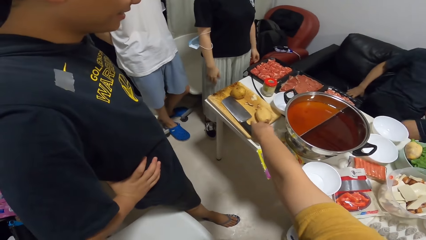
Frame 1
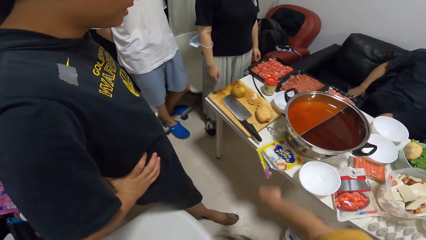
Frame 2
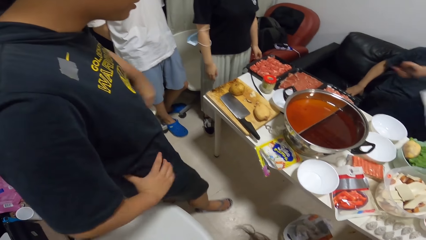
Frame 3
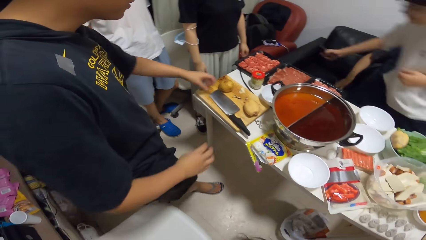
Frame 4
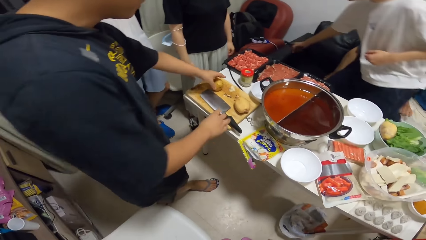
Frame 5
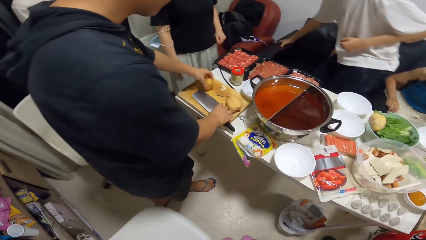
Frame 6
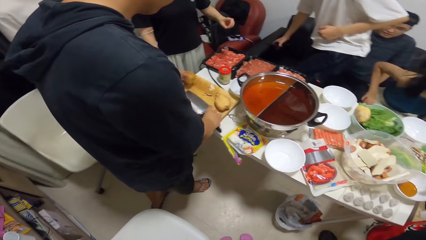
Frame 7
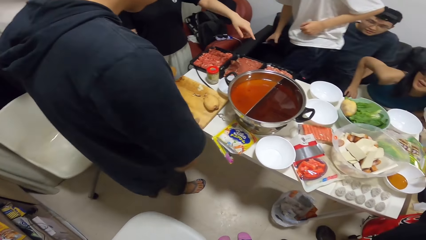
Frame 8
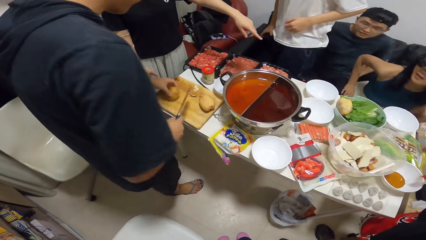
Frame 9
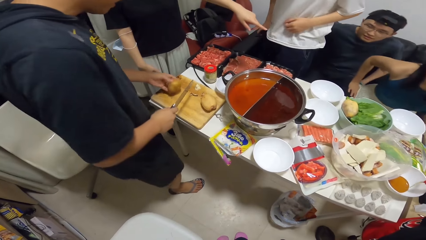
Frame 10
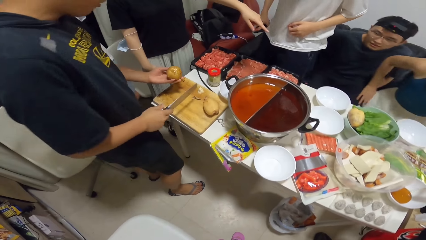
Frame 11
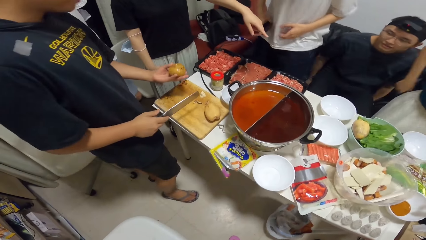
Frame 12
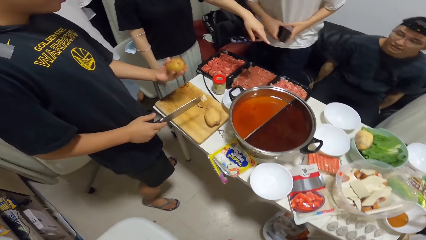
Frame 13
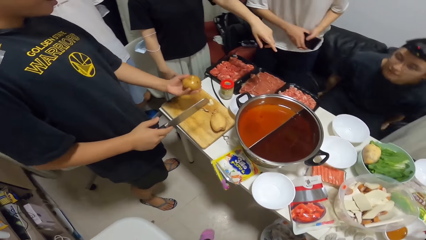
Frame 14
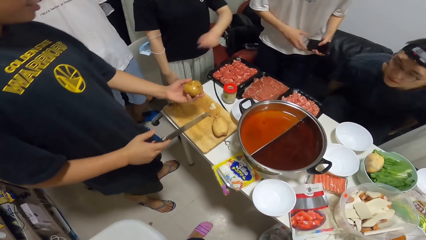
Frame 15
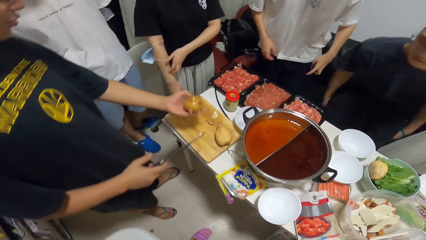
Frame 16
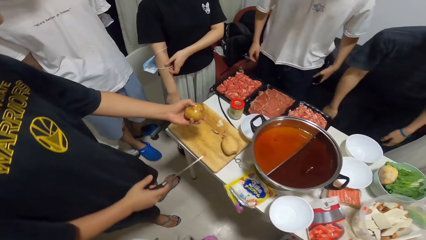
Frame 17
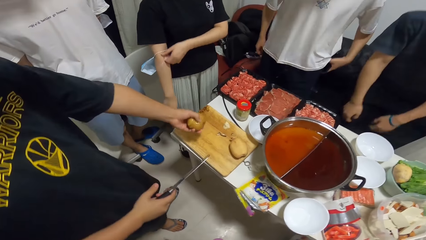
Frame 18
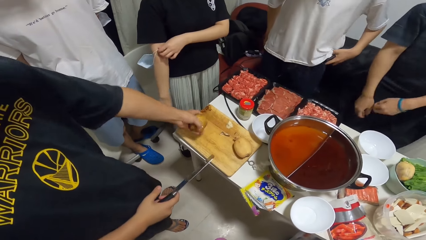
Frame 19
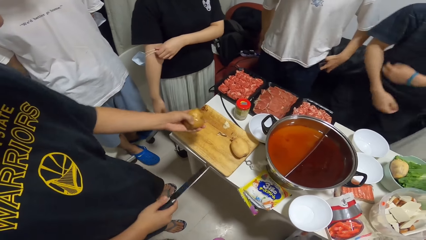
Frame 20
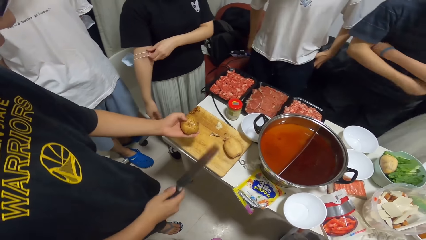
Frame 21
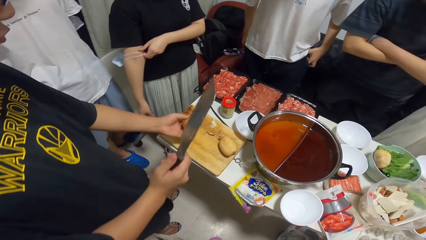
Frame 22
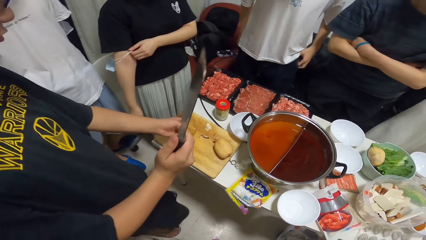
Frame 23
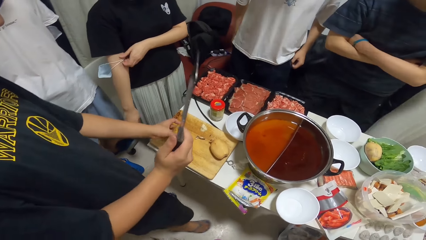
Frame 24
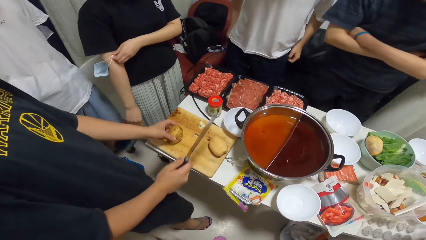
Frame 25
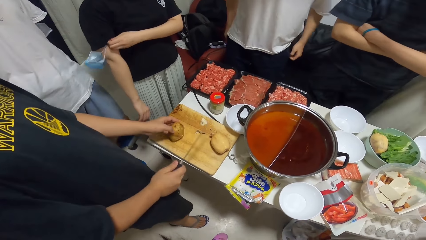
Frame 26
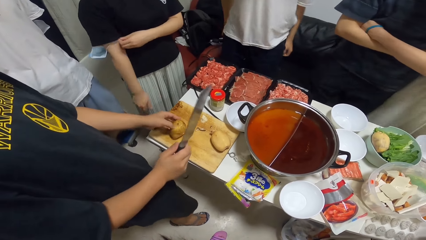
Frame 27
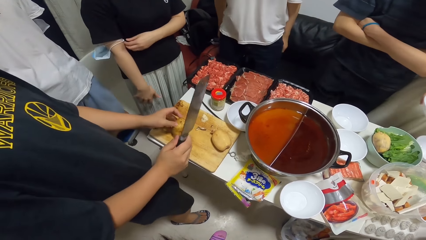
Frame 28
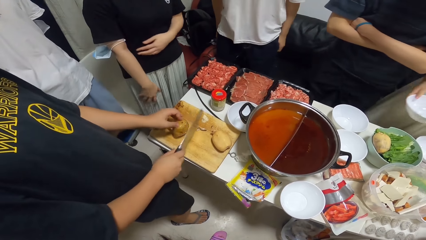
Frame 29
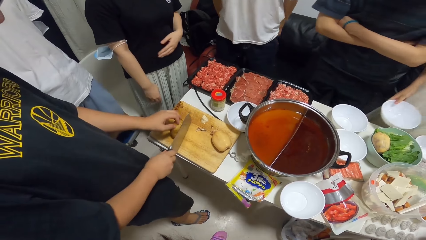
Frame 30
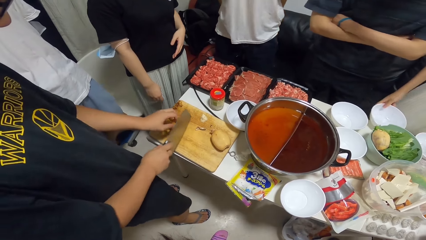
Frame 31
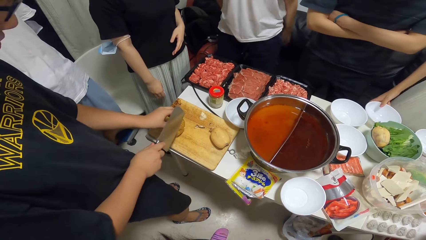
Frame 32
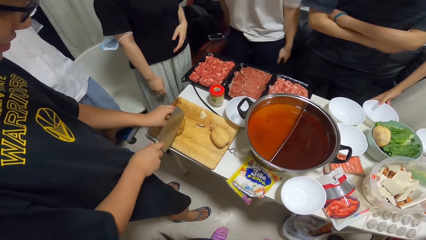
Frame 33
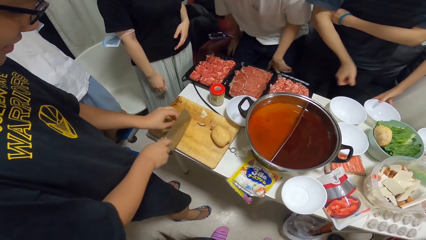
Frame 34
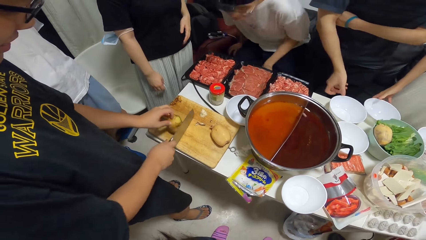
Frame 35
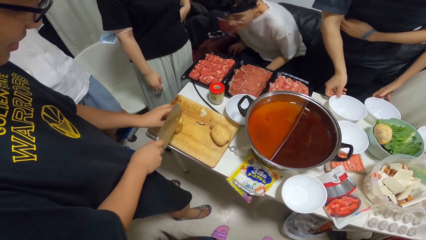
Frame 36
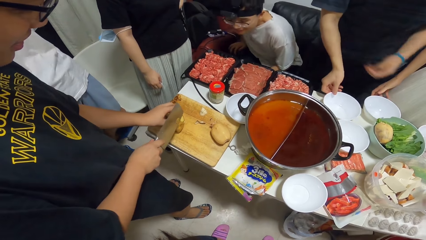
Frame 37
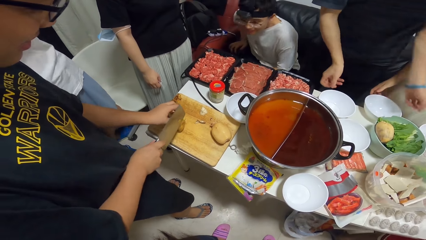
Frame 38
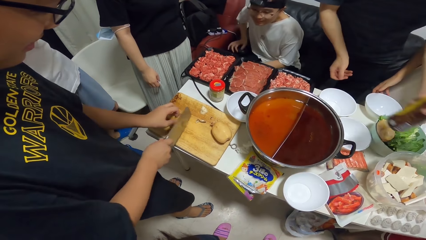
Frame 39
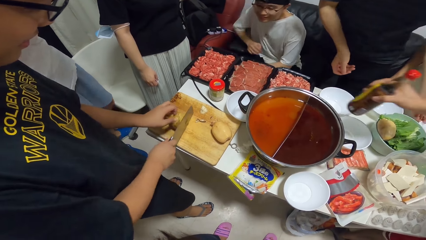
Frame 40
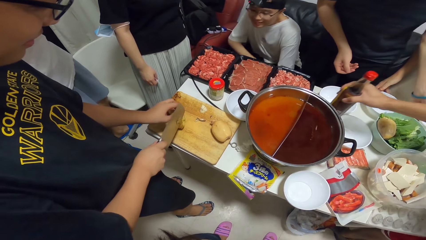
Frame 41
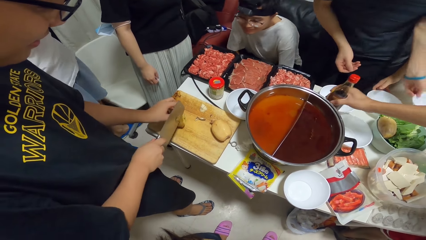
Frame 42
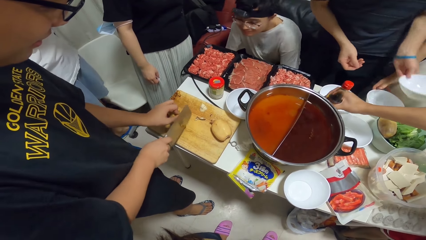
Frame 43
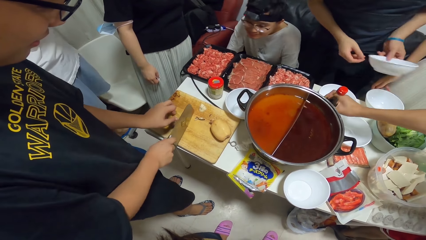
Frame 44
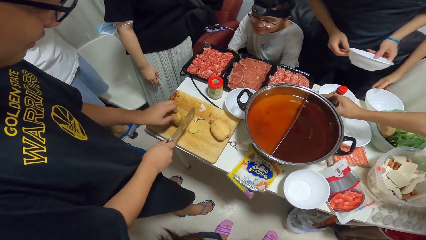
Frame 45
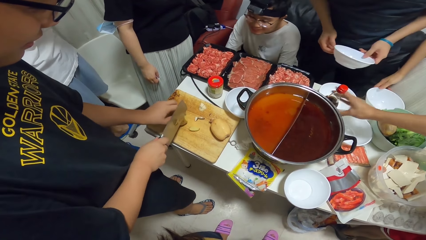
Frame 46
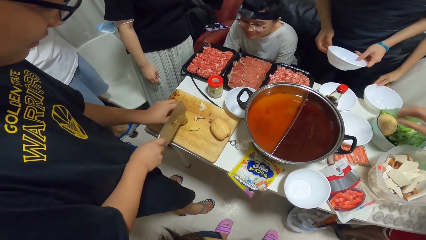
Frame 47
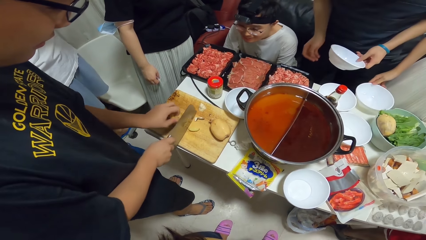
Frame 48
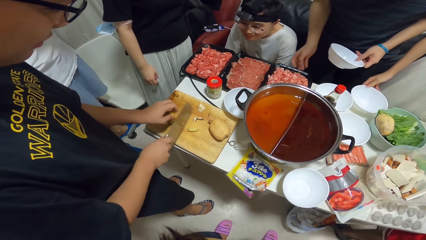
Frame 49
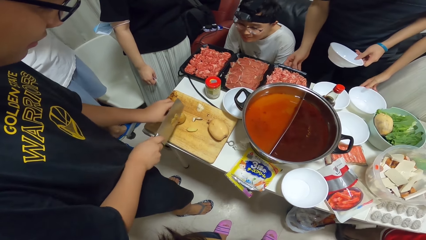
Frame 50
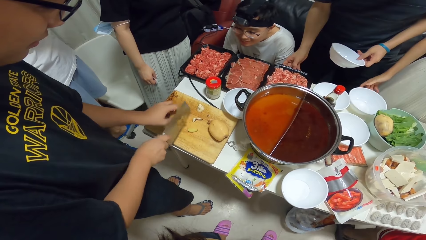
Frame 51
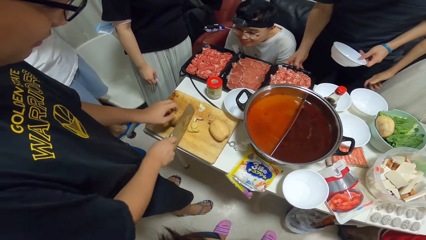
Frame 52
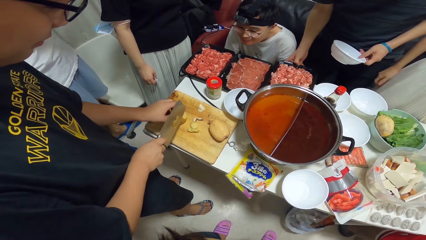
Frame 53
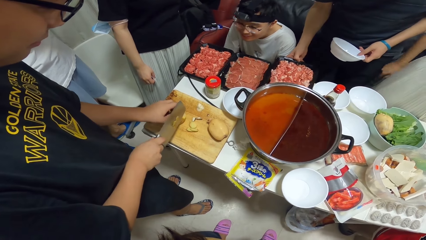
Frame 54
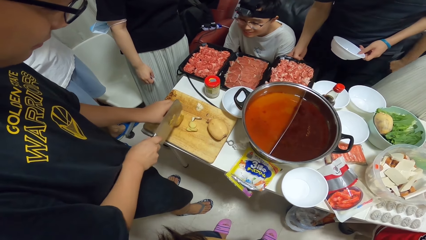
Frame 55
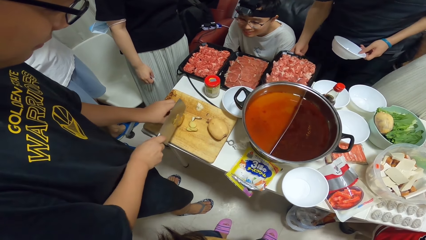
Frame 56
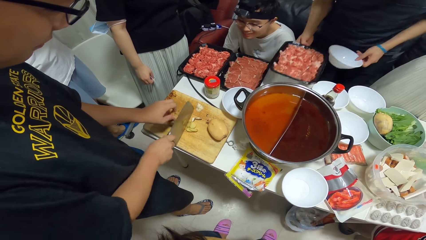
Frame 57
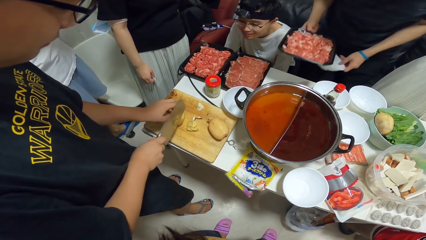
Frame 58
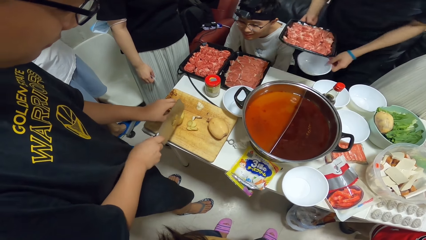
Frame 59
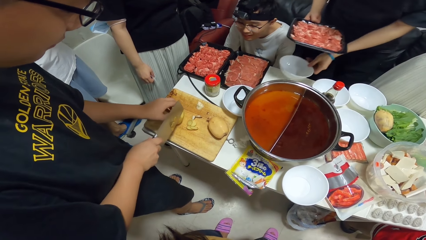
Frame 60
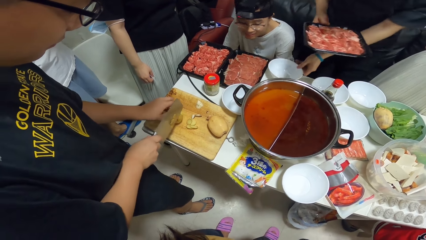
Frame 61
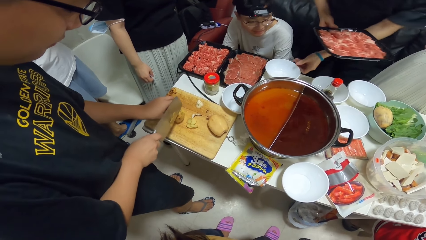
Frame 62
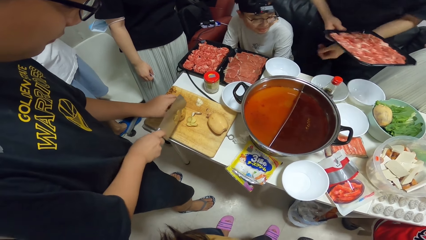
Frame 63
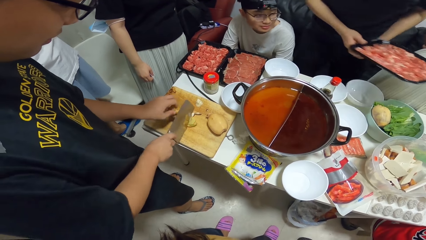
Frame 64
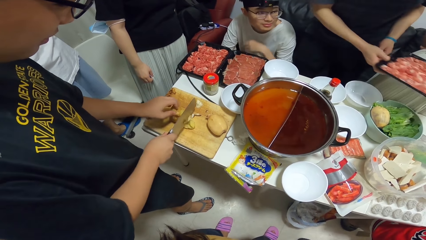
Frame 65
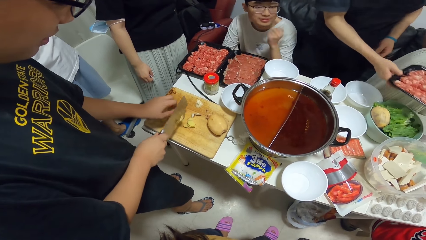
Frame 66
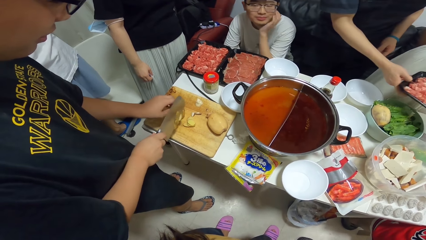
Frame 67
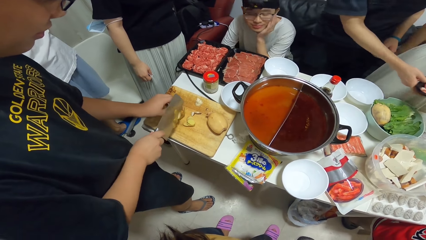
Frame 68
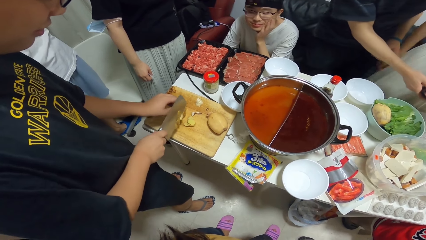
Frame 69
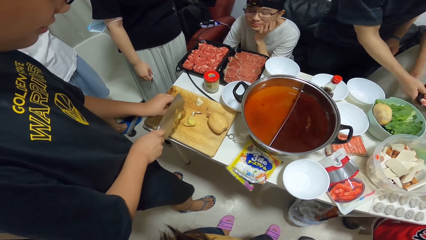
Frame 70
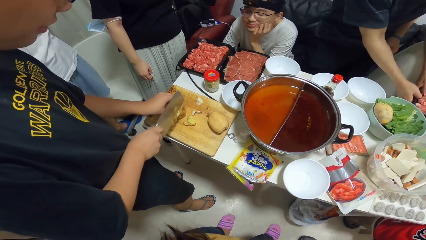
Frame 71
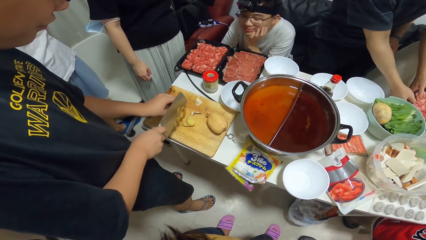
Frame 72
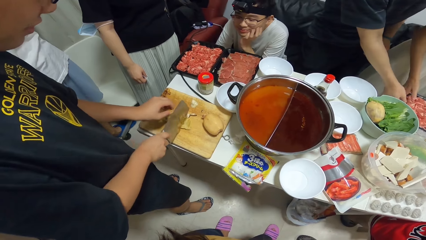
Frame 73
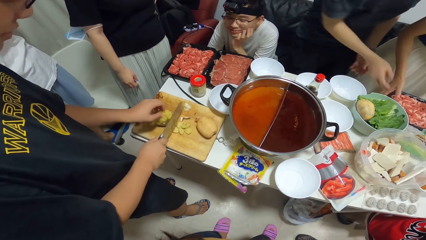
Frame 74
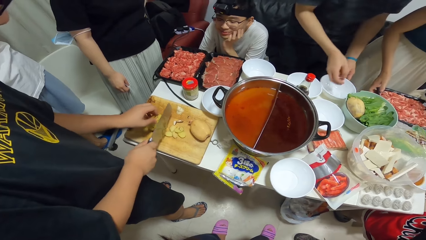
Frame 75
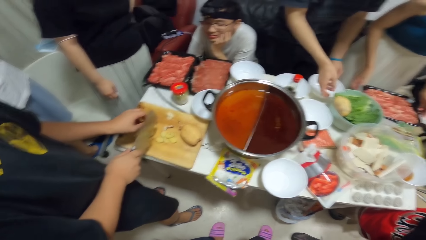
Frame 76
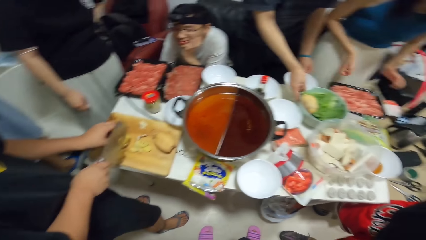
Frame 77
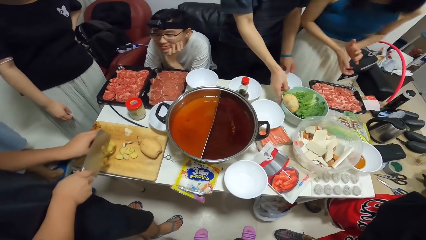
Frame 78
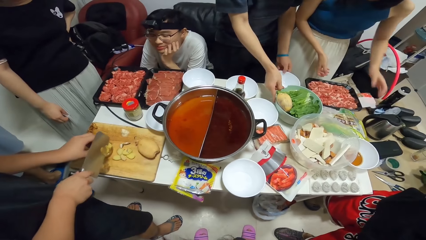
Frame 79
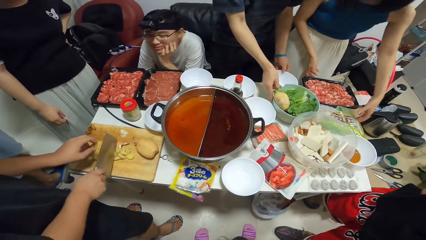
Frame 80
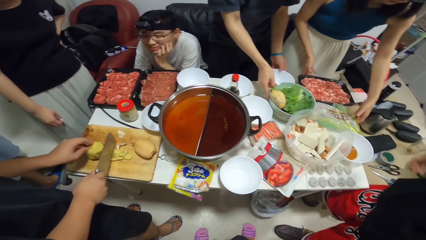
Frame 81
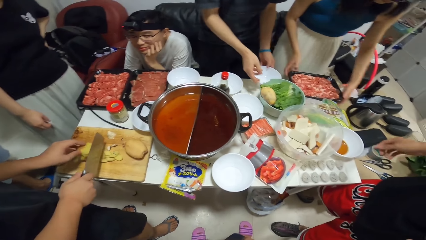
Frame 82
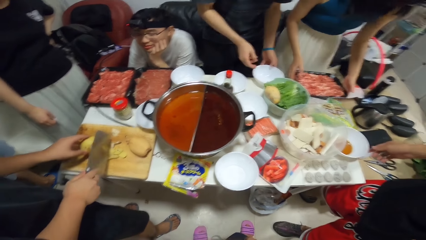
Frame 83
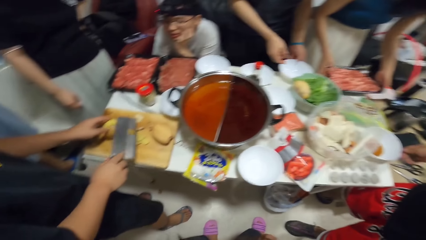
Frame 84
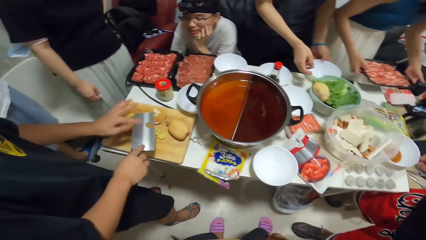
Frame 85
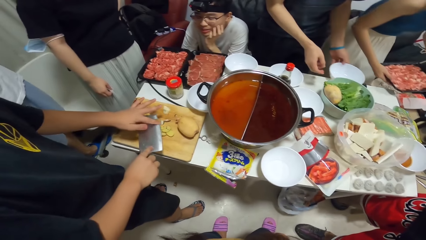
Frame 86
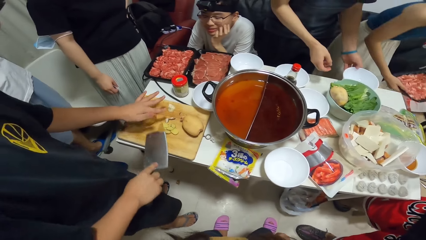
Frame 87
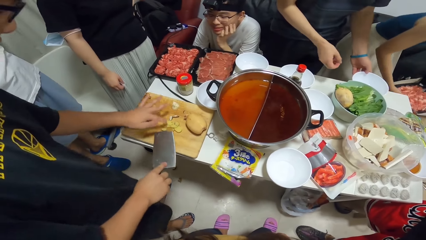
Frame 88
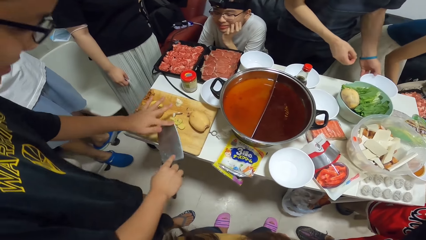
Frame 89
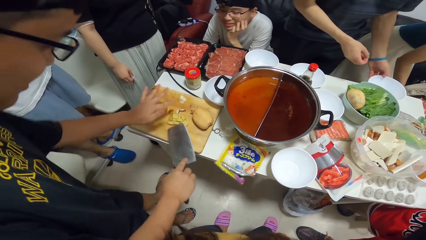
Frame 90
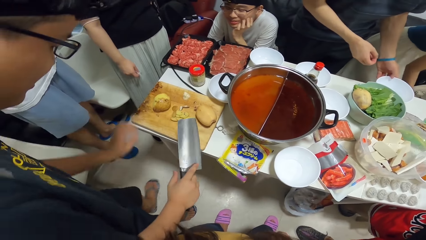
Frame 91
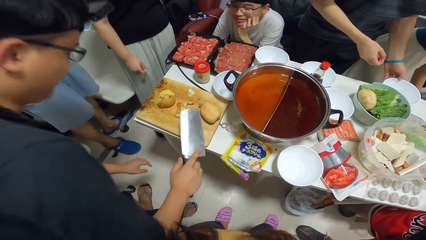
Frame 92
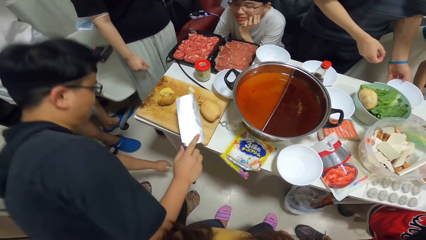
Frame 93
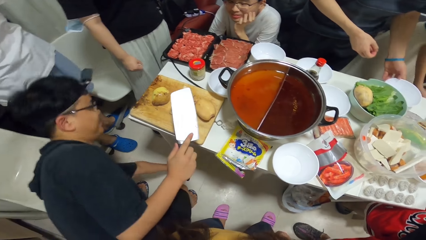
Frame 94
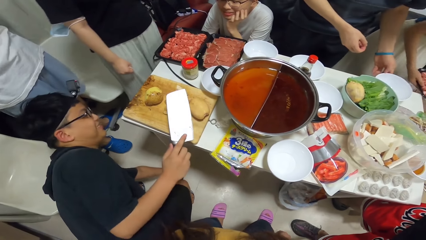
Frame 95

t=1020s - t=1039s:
A man gestures his hand. Another man picks the potato on the chopping board with his left hand and picks the chopping knife with his right hand. A third man puts a phone in the pocket. The second man puts the onion on a cutting board. A woman drops a plate on the table with her right hand. The second man peels the potato on the chopping board with the chopping knife in his right hand. A fourth man moves a plate on the table with his right hand and lifts a plate off the table with his left hand. The first man puts the sauce on the table. The fourth man lifts a meat tray with his right hand, drops the plate in his left hand on the table, drops the meat tray on the table, adjusts a plate and the bowl on the table with both hands, and holds the bowl. The woman removes the meat tray from the table with both hands and holds the meat tray with both hands. The second man clears the knife with his finger.
